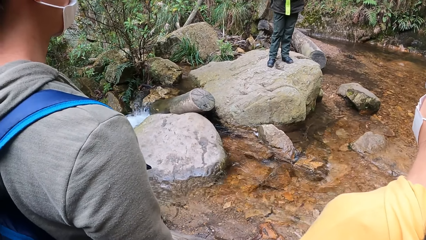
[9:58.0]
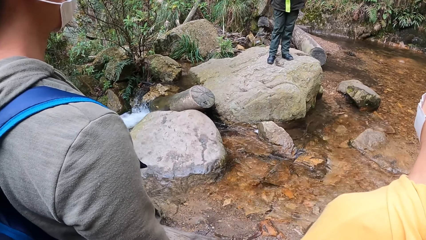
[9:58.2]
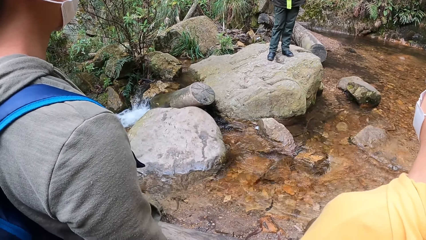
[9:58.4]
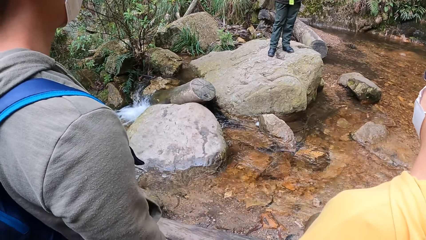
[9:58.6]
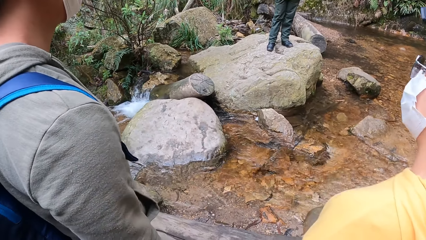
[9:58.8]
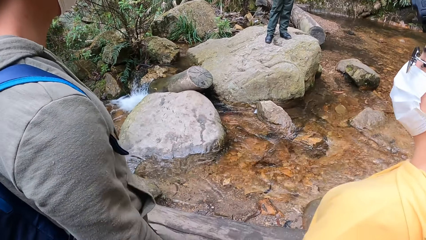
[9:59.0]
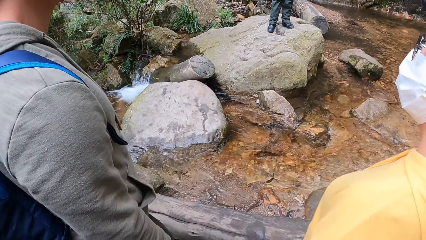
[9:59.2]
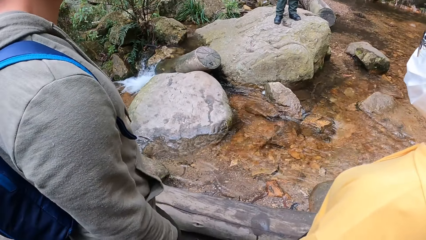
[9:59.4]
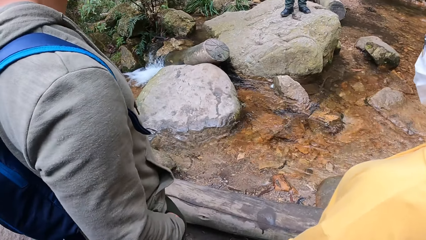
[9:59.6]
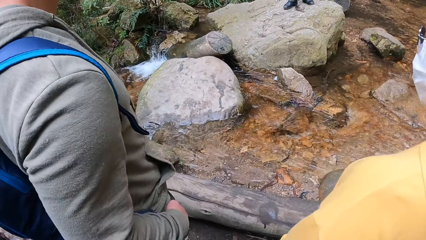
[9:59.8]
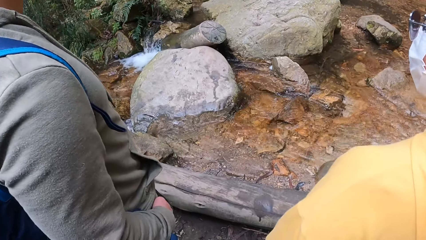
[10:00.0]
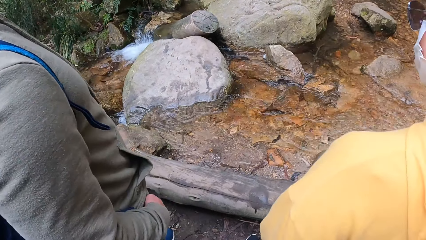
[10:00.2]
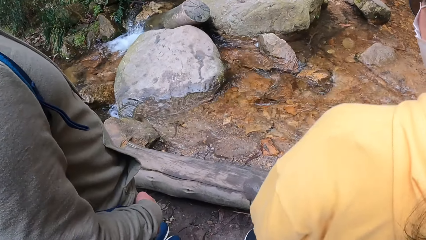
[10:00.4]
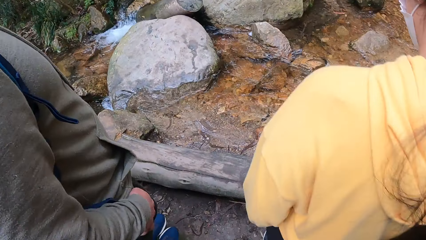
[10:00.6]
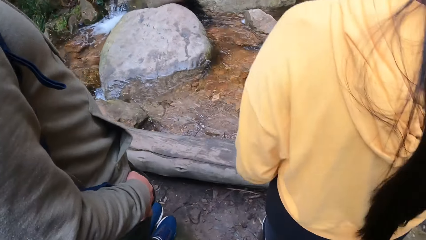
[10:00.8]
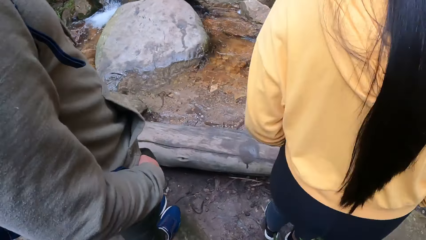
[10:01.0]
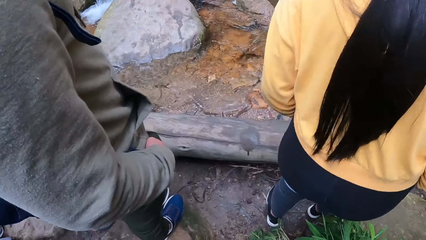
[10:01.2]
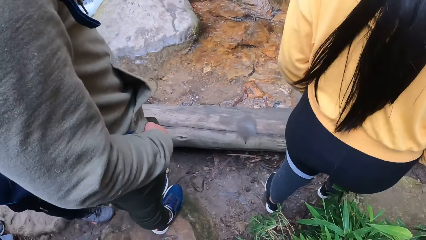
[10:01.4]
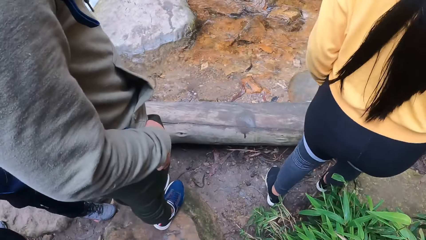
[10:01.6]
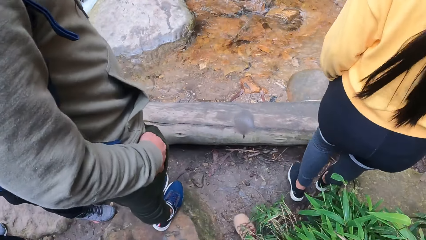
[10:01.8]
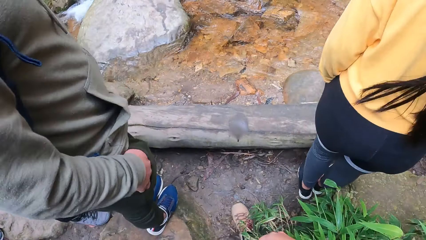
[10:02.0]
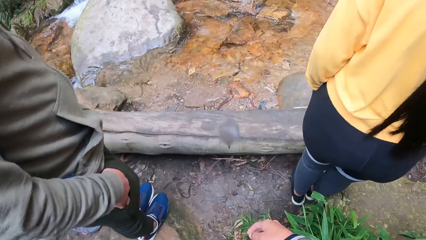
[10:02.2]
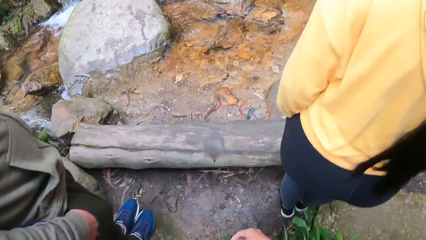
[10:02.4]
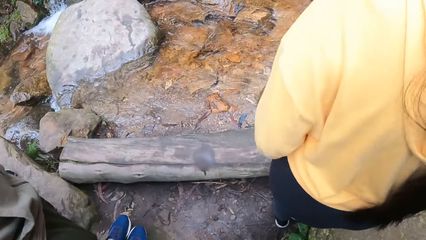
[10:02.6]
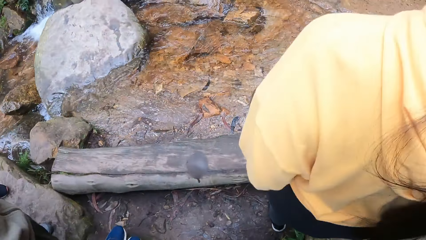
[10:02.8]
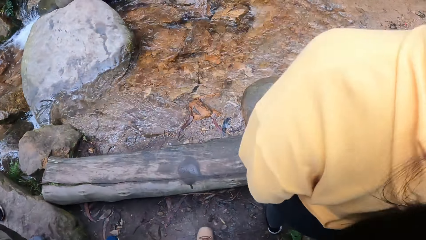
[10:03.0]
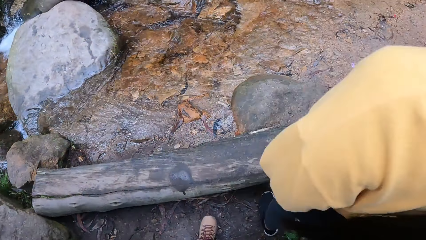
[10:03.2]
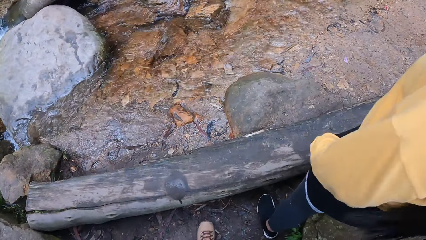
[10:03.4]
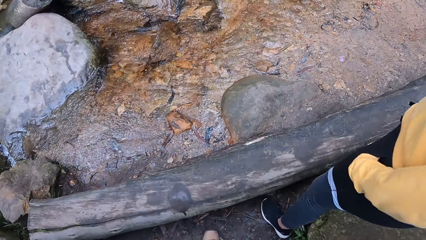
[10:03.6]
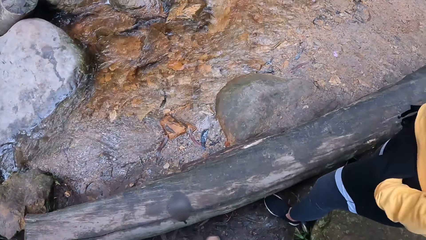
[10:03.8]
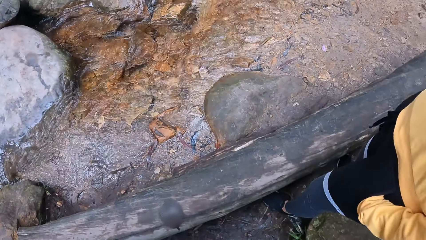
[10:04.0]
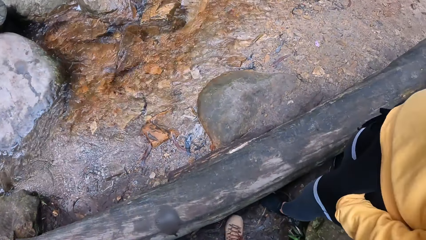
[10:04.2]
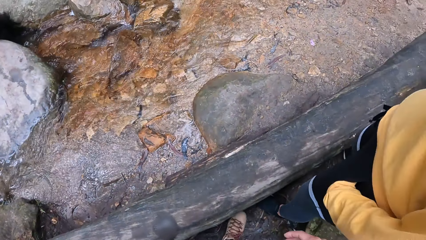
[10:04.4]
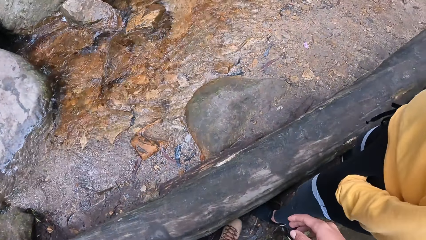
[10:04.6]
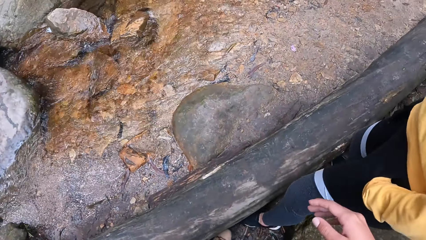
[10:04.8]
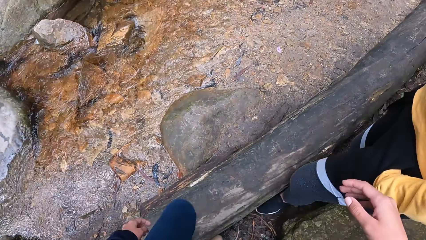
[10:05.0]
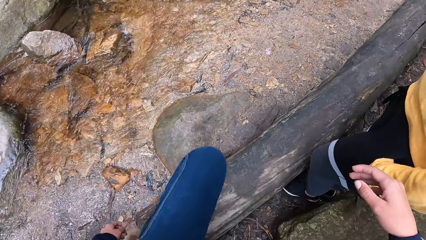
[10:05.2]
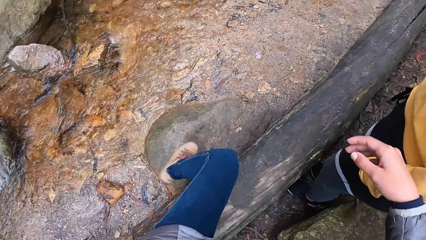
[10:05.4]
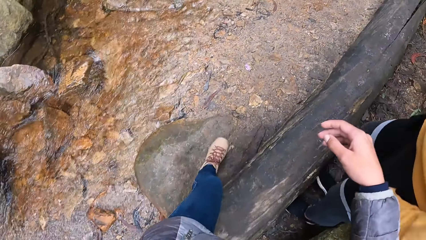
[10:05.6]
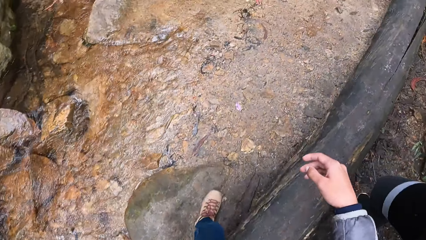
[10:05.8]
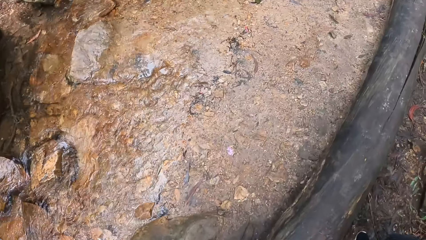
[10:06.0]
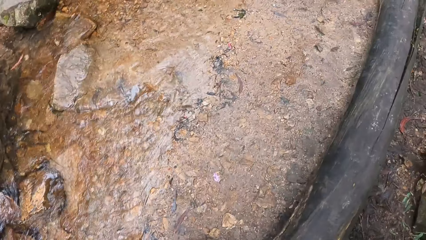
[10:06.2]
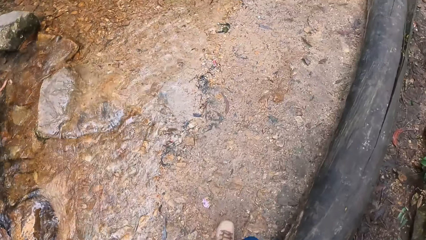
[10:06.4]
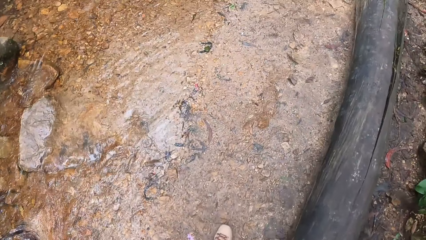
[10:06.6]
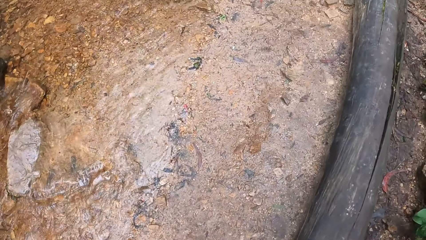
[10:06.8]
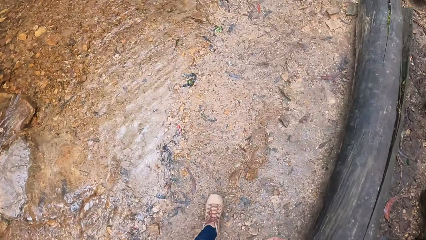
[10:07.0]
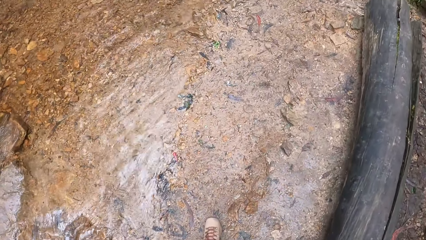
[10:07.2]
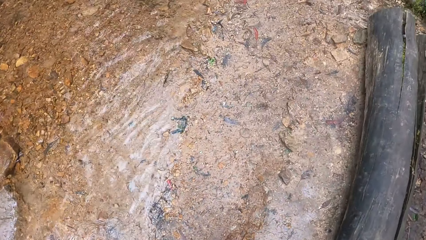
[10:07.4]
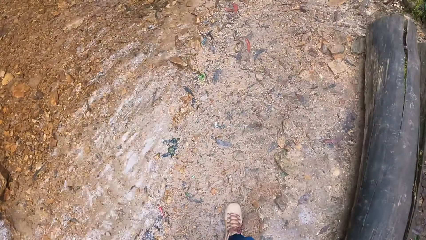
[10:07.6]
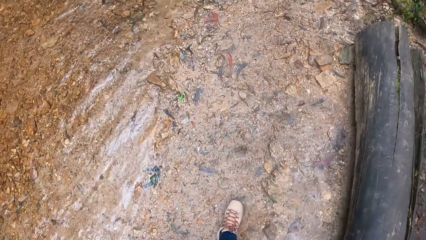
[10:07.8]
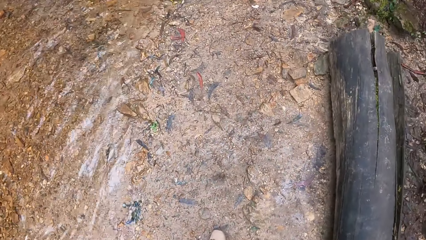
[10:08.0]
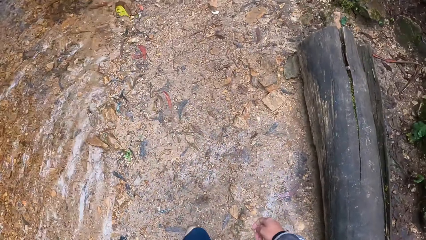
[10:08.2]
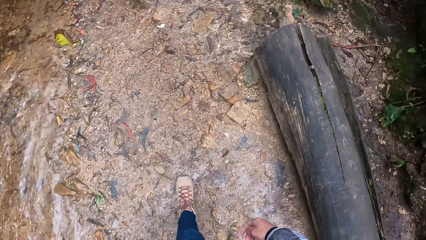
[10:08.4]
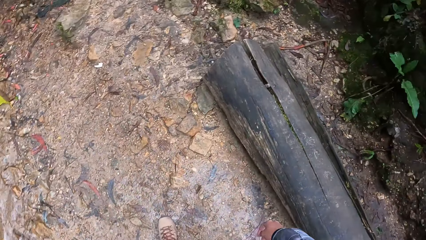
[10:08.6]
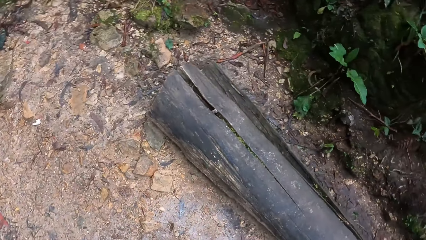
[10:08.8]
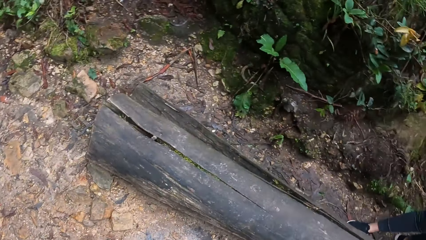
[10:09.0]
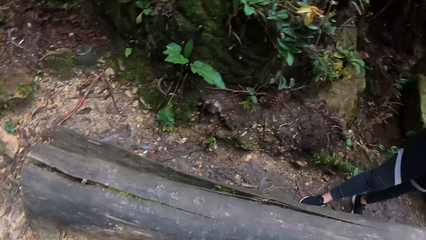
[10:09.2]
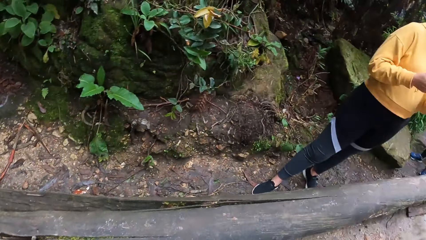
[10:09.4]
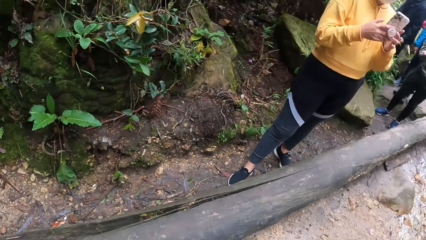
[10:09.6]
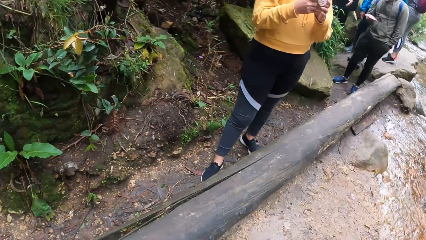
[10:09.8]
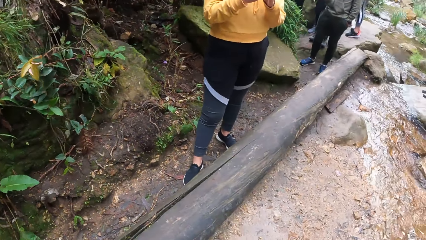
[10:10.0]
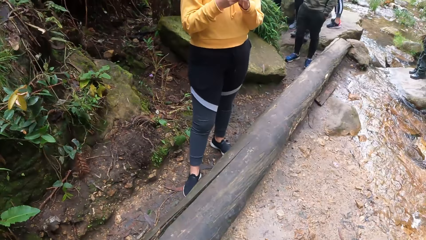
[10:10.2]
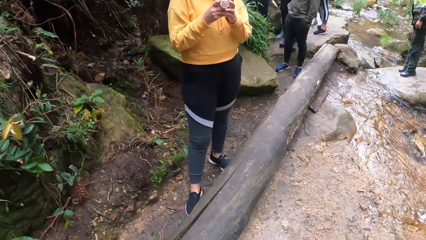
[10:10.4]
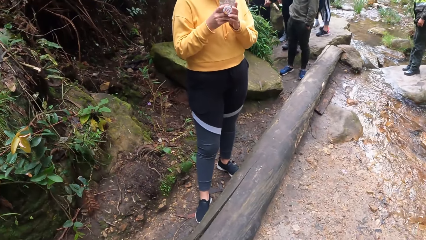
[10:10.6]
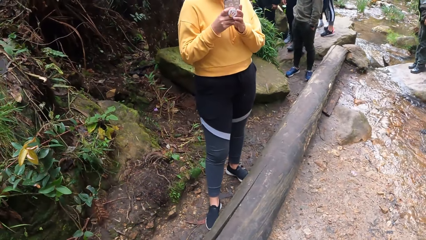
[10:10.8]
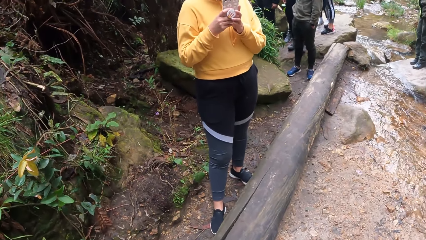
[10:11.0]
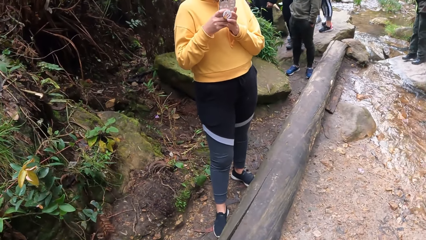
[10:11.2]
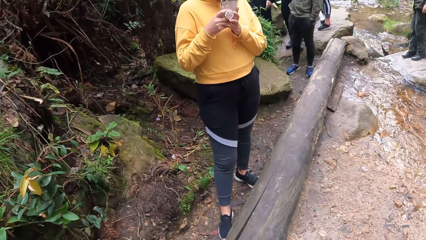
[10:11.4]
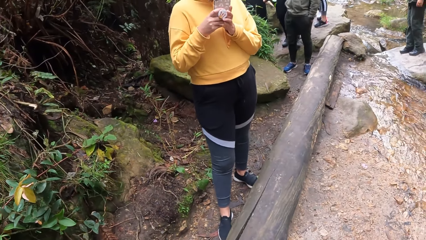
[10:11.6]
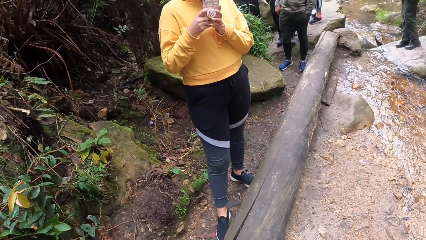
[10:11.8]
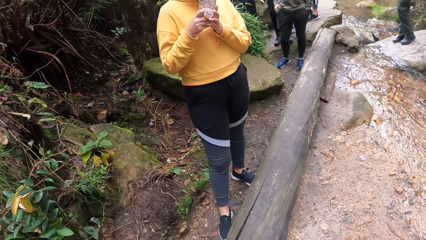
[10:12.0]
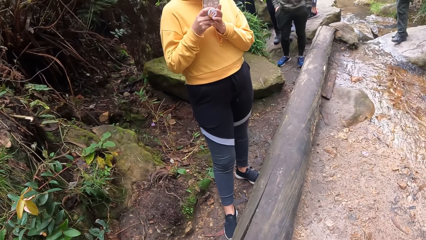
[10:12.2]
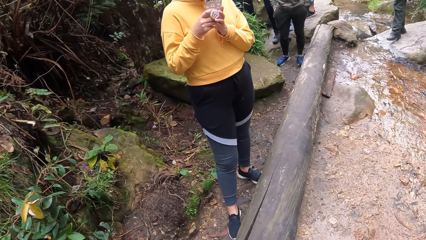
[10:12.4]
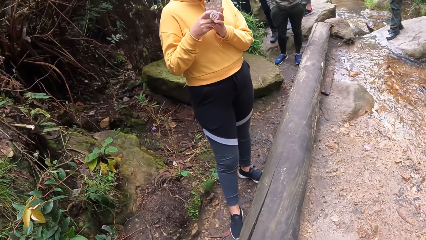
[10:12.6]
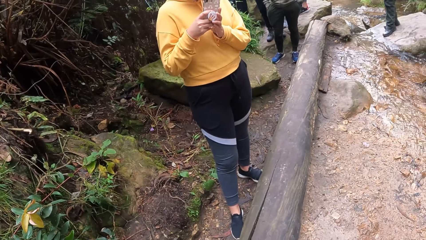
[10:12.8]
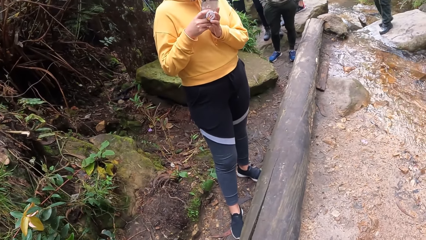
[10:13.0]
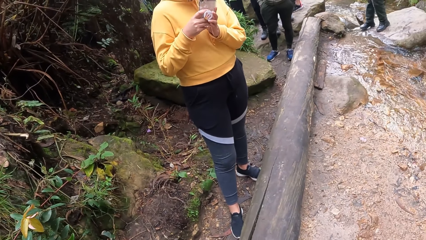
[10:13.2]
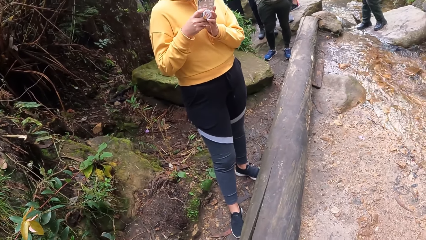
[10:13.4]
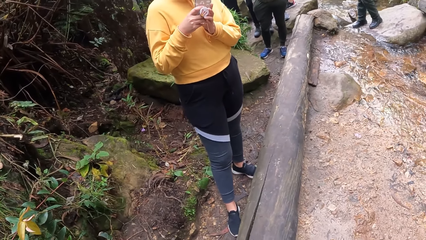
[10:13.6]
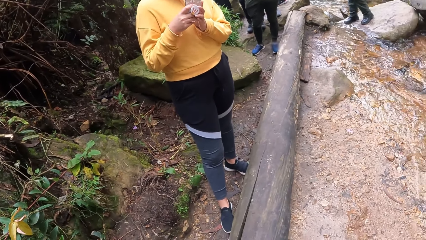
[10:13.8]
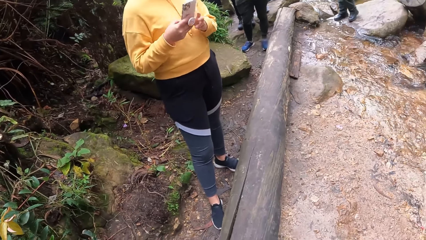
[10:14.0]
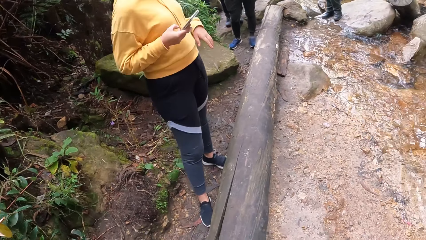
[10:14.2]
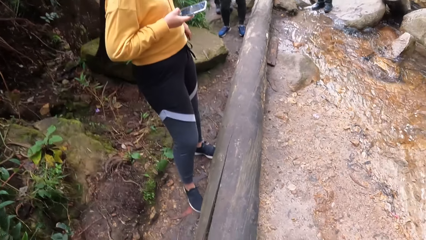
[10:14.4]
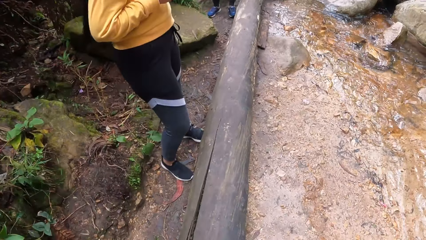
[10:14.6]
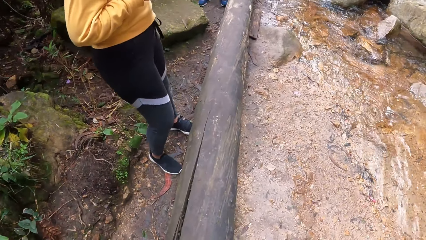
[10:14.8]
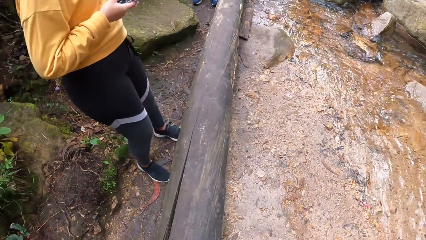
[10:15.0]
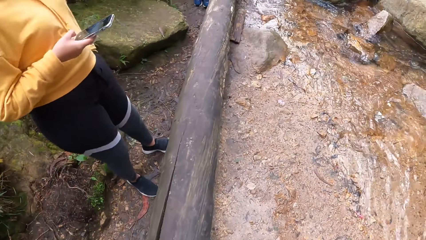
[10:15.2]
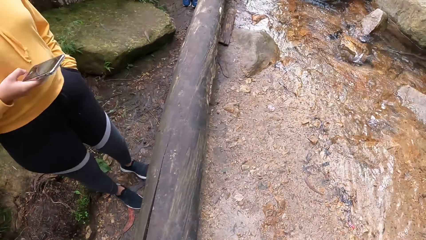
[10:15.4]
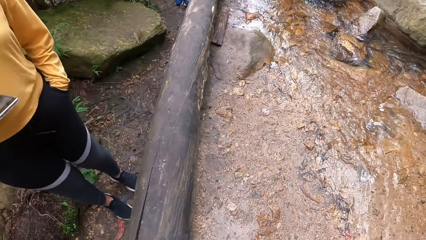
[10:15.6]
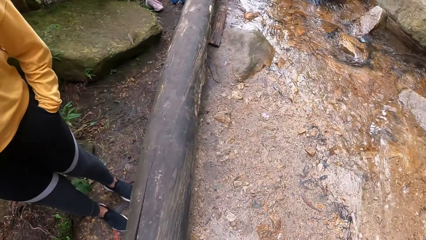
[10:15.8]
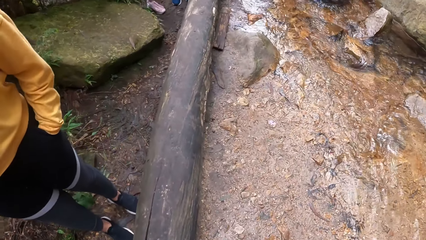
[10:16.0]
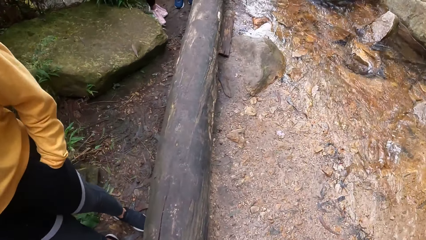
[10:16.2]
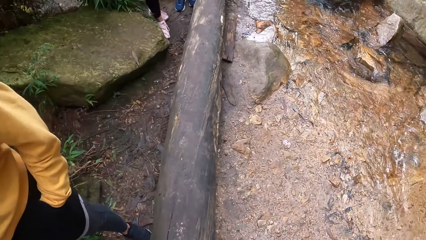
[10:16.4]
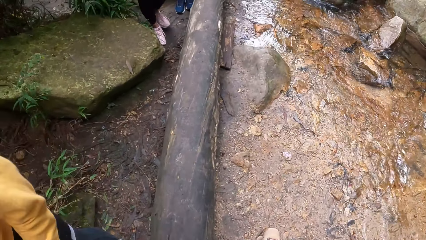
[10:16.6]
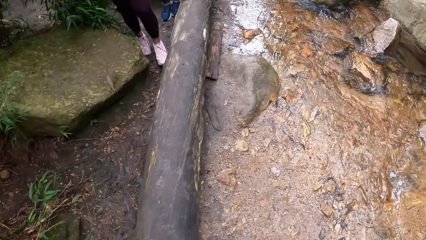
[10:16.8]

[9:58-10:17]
The camera wearer converses with a man and a woman. The woman steps aside. The camera wearer crosses a wood on the floor to a stream. They walk down the stream. The woman takes the stream's picture with a phone in both hands. The woman puts her left hand in her pocket. The camera wearer walks to the wood from the stream.
